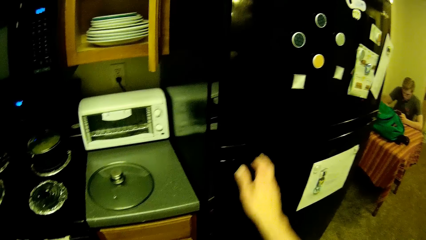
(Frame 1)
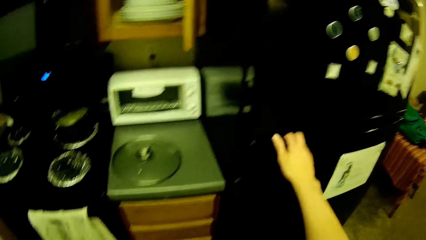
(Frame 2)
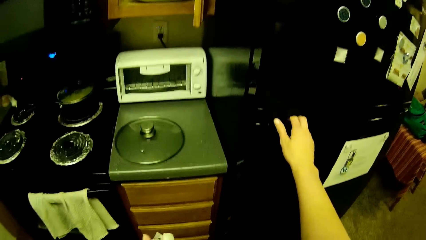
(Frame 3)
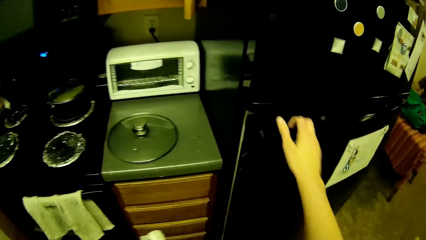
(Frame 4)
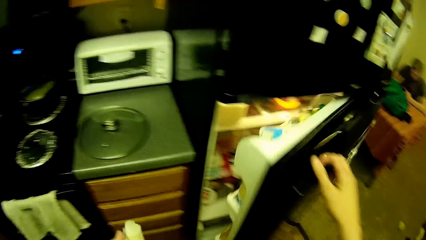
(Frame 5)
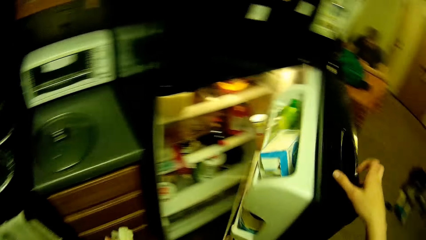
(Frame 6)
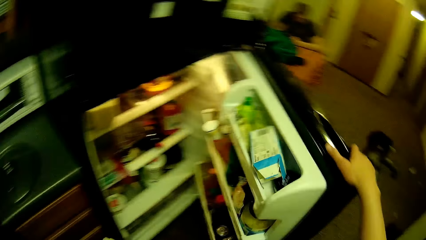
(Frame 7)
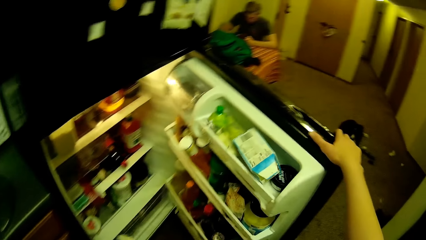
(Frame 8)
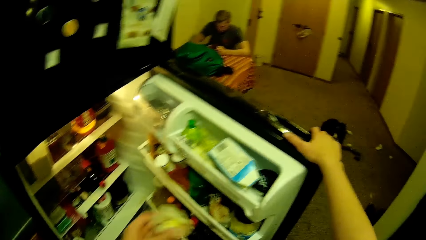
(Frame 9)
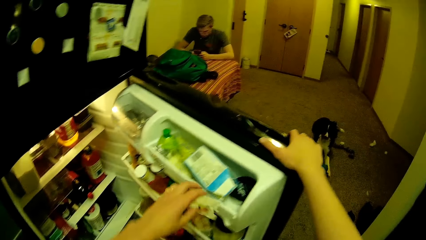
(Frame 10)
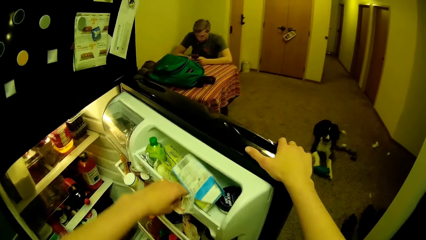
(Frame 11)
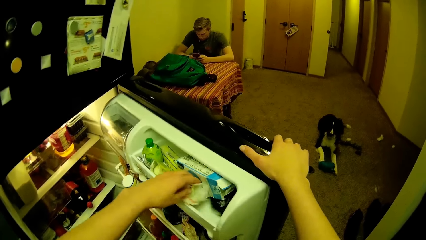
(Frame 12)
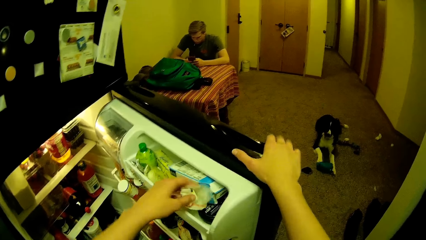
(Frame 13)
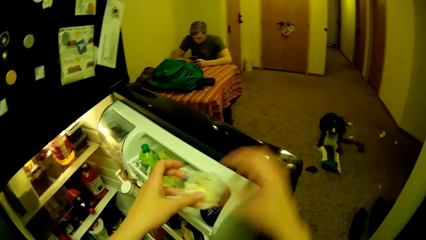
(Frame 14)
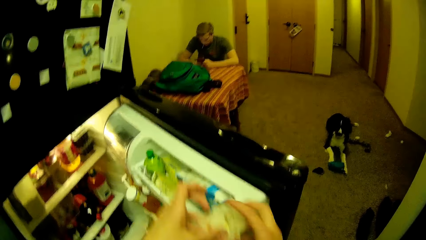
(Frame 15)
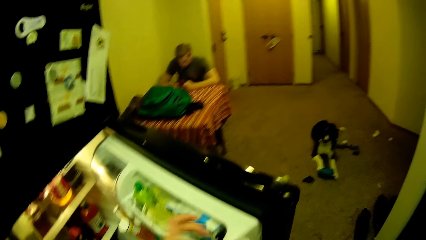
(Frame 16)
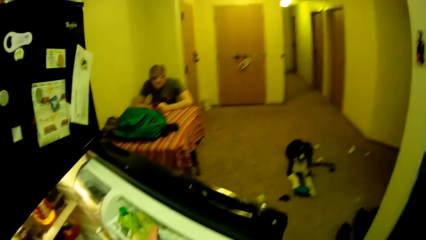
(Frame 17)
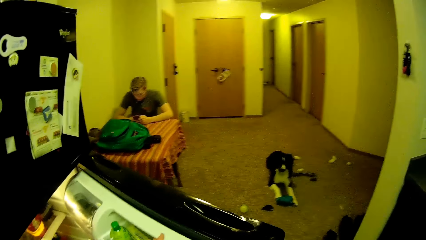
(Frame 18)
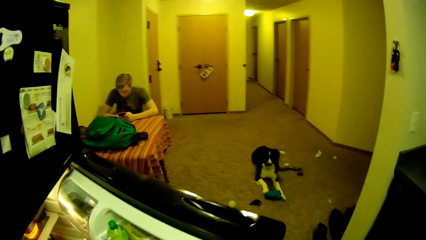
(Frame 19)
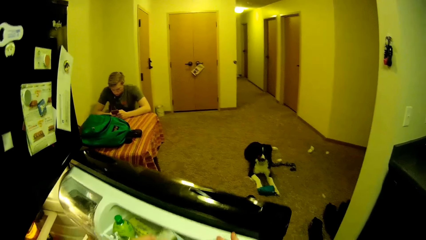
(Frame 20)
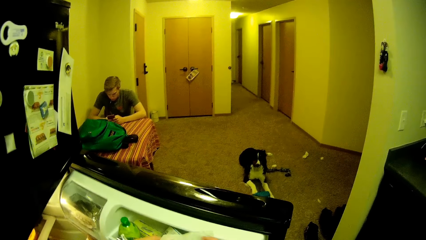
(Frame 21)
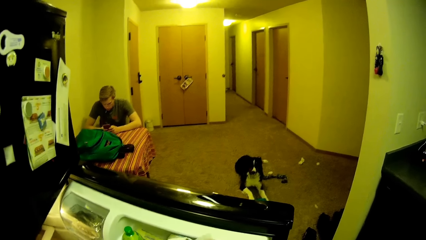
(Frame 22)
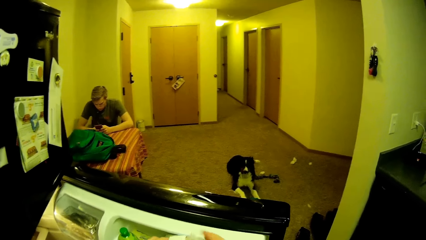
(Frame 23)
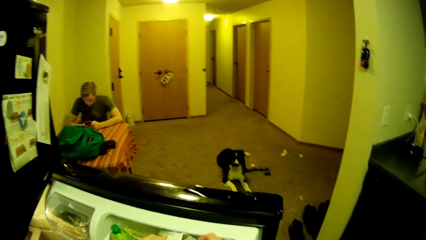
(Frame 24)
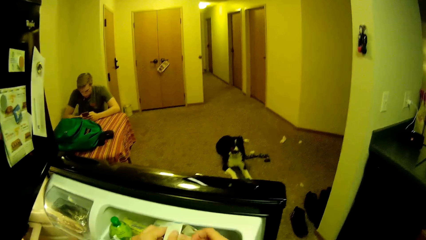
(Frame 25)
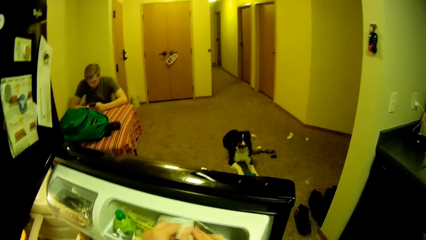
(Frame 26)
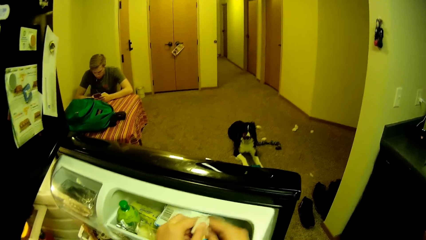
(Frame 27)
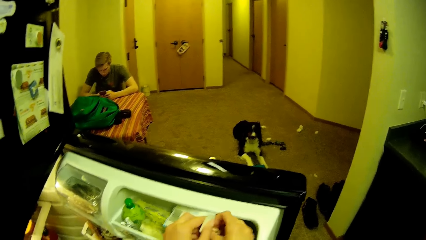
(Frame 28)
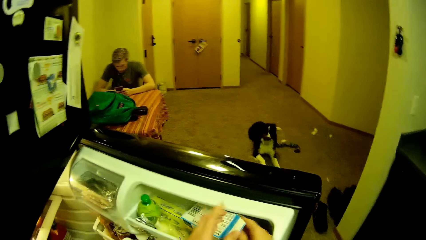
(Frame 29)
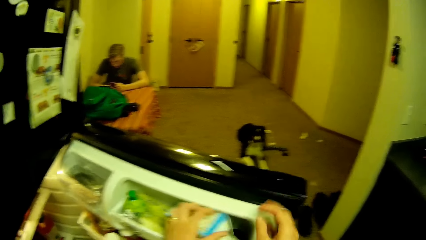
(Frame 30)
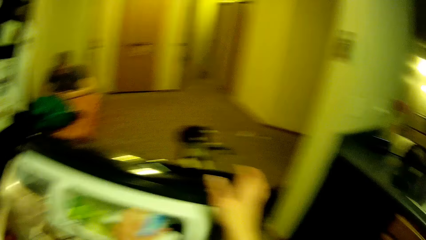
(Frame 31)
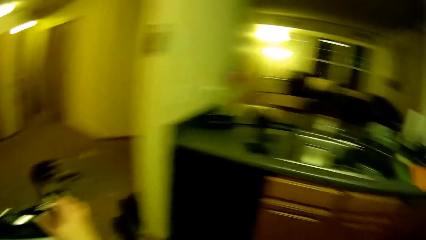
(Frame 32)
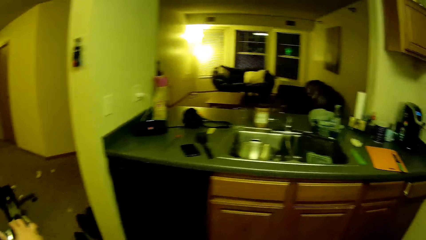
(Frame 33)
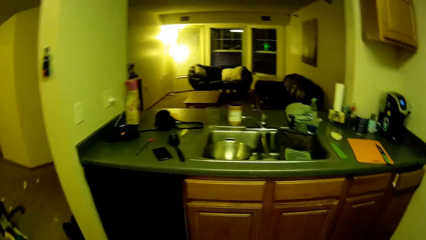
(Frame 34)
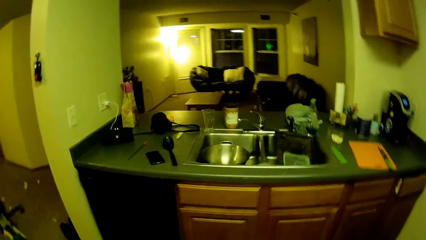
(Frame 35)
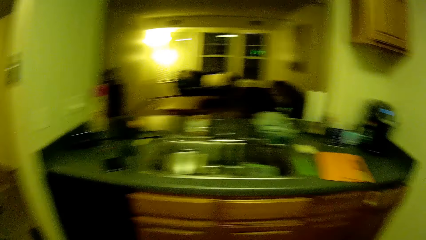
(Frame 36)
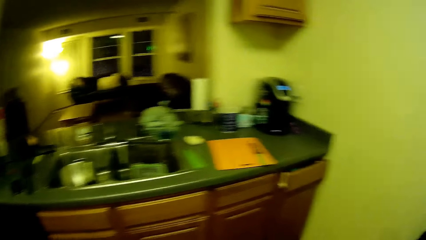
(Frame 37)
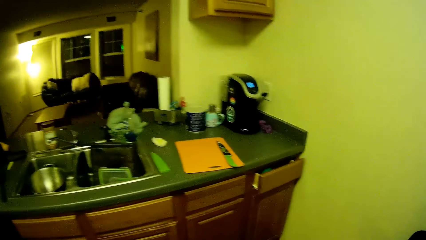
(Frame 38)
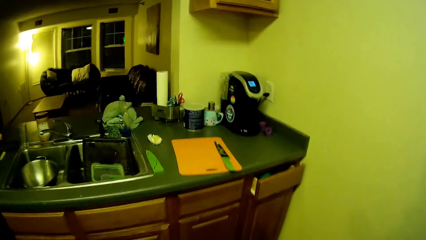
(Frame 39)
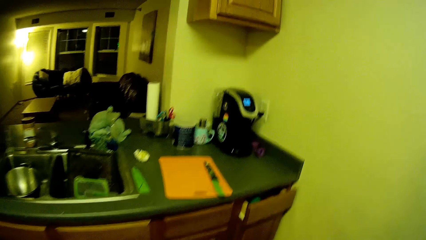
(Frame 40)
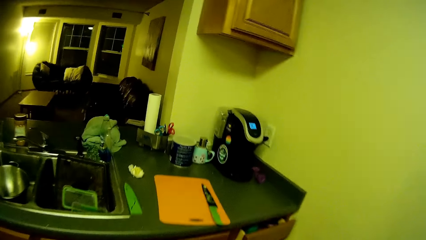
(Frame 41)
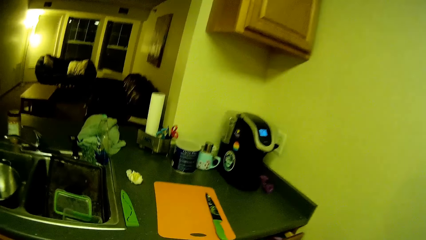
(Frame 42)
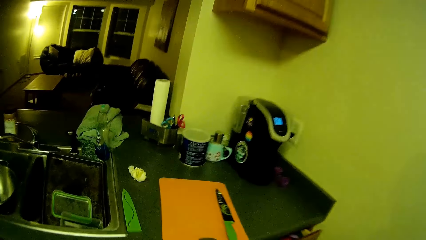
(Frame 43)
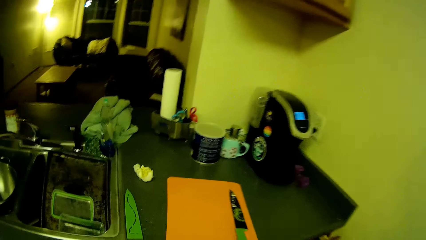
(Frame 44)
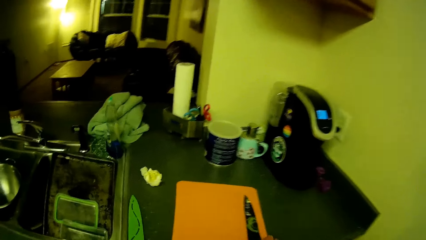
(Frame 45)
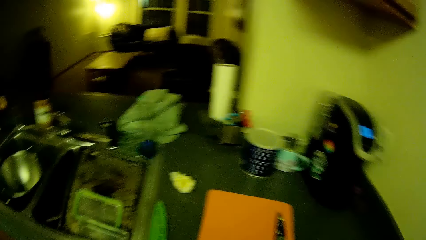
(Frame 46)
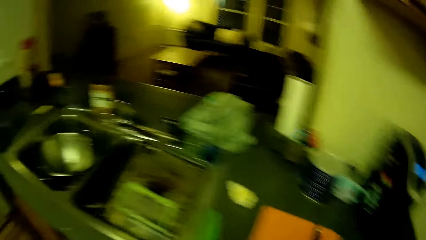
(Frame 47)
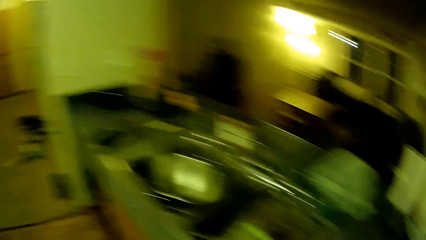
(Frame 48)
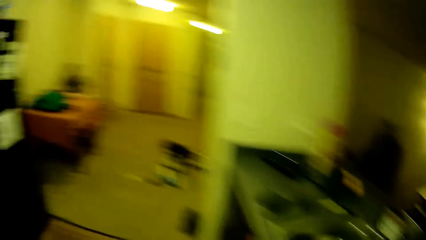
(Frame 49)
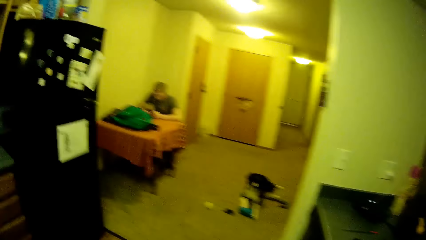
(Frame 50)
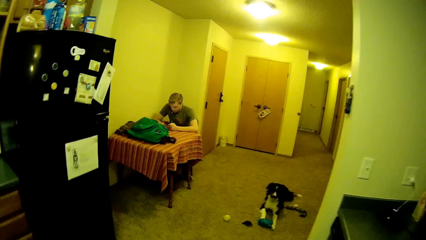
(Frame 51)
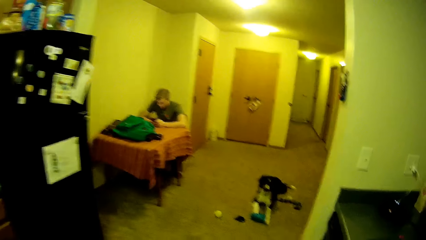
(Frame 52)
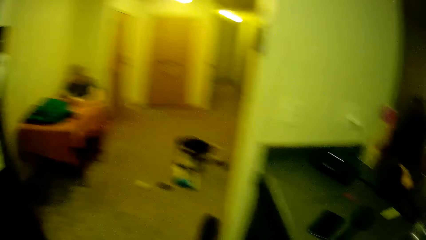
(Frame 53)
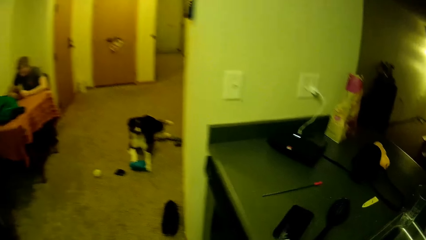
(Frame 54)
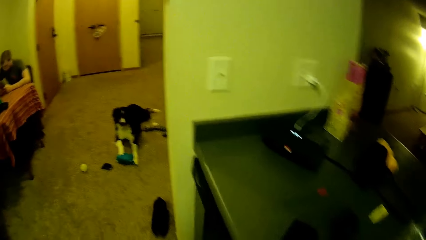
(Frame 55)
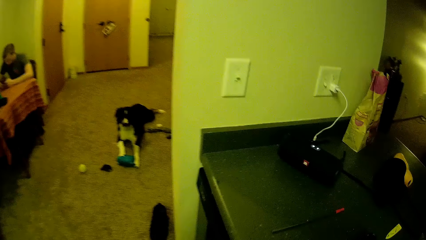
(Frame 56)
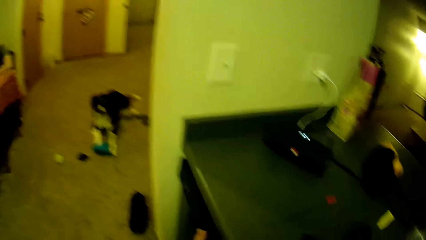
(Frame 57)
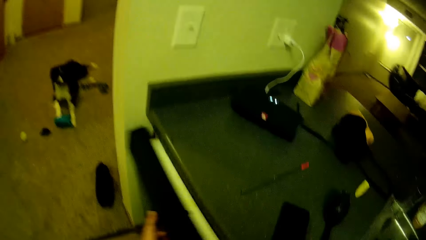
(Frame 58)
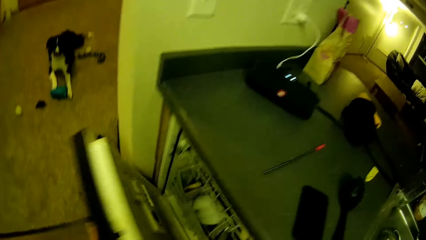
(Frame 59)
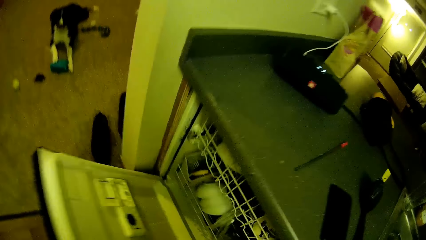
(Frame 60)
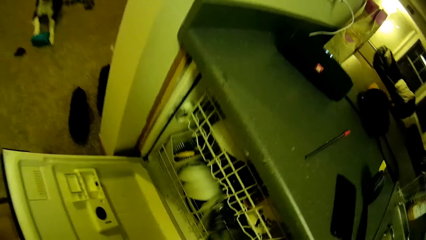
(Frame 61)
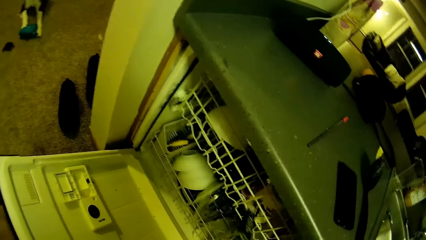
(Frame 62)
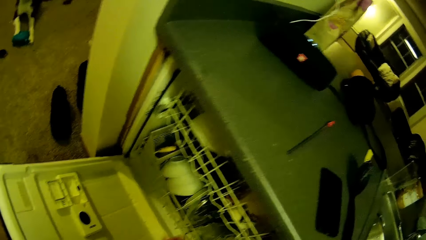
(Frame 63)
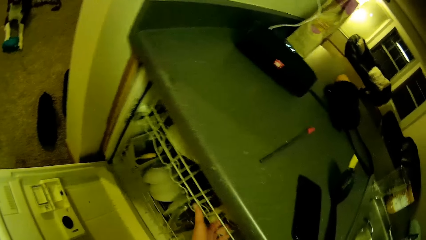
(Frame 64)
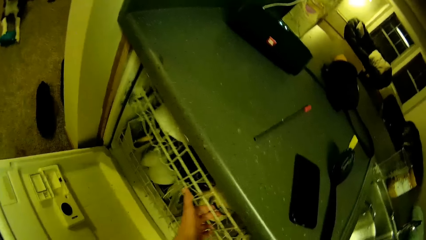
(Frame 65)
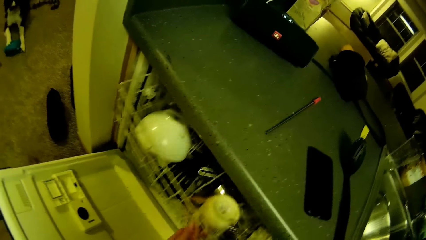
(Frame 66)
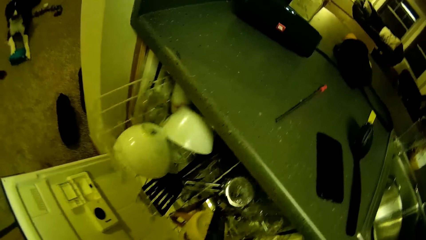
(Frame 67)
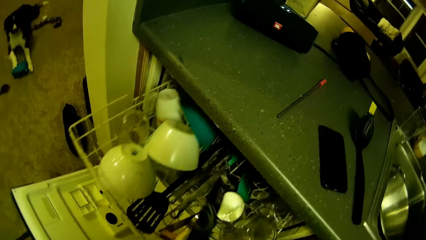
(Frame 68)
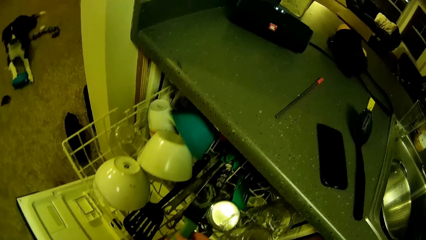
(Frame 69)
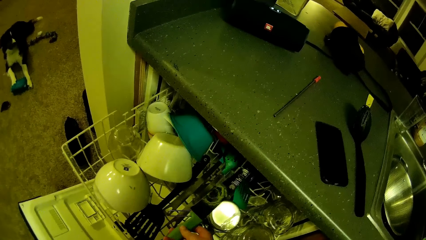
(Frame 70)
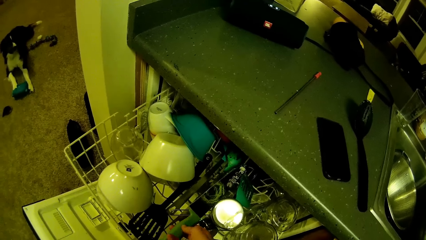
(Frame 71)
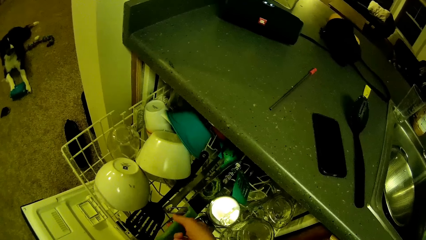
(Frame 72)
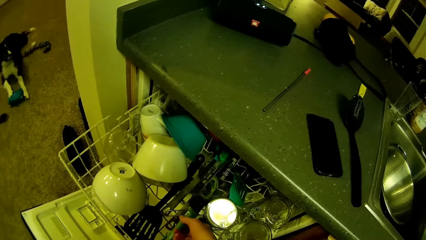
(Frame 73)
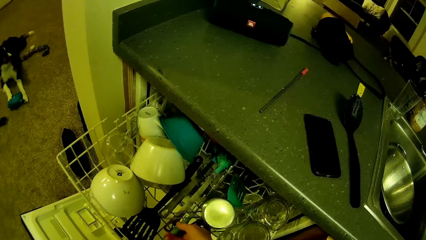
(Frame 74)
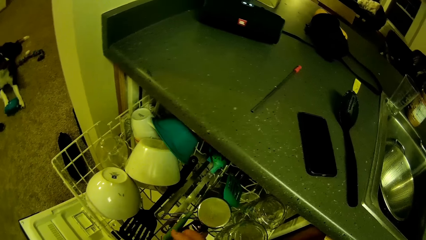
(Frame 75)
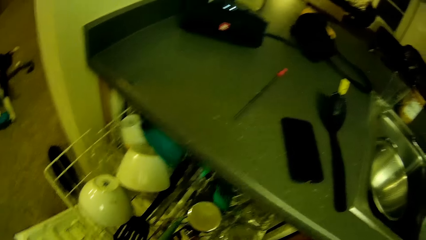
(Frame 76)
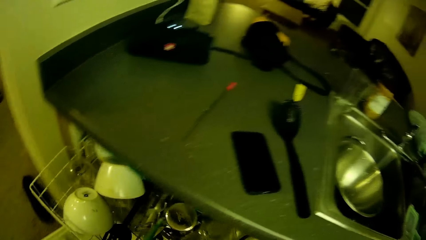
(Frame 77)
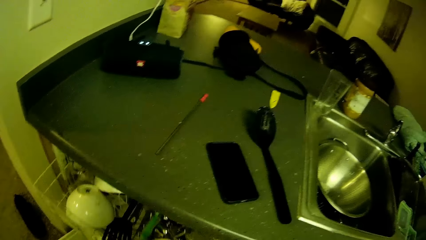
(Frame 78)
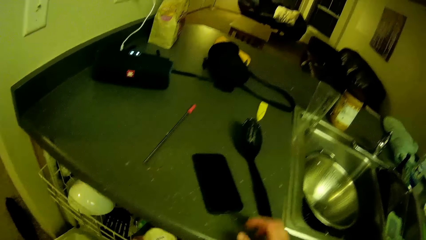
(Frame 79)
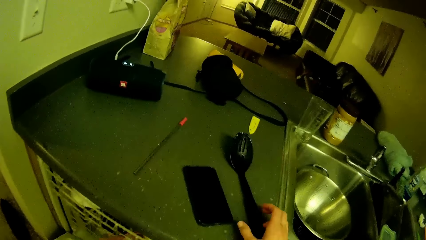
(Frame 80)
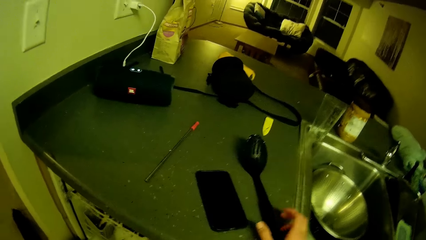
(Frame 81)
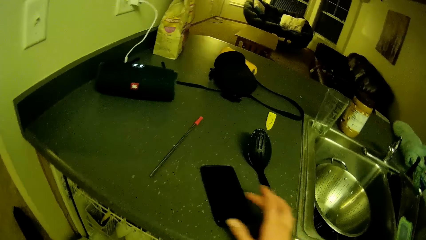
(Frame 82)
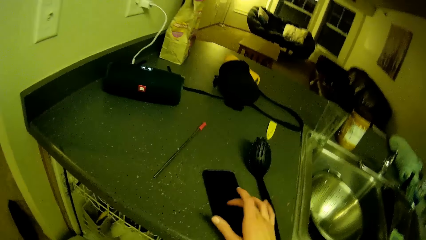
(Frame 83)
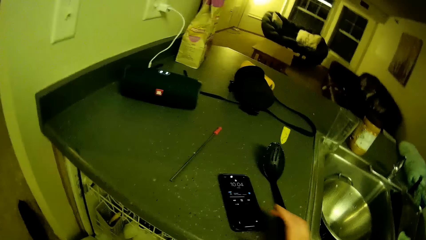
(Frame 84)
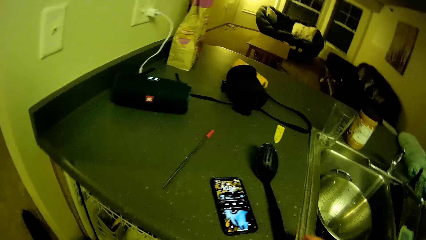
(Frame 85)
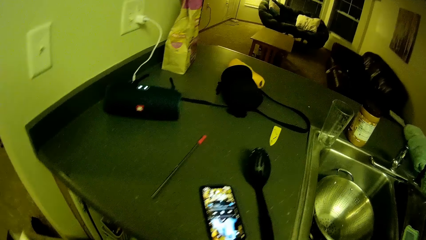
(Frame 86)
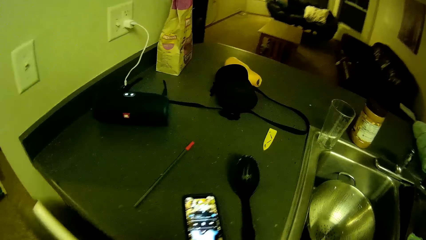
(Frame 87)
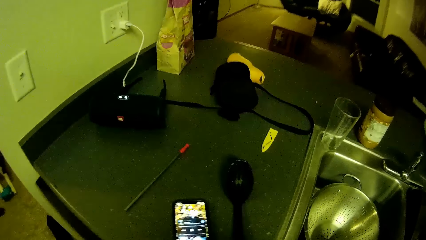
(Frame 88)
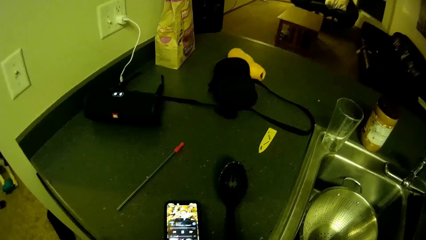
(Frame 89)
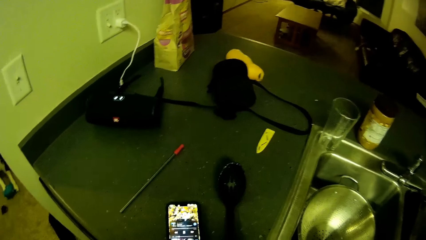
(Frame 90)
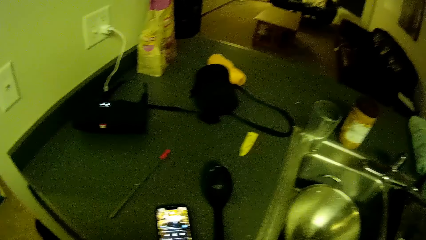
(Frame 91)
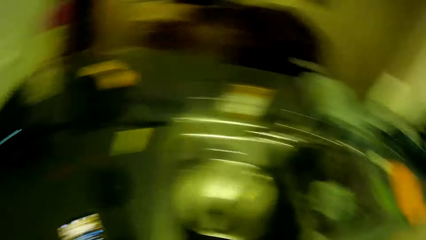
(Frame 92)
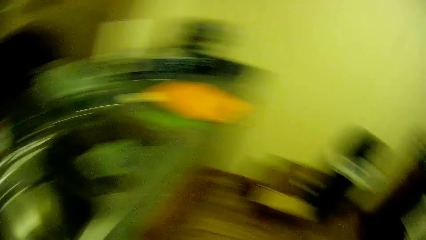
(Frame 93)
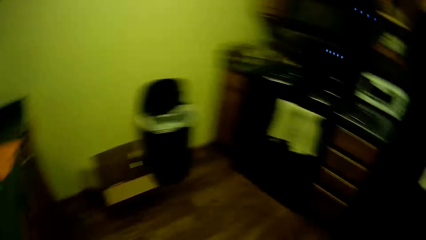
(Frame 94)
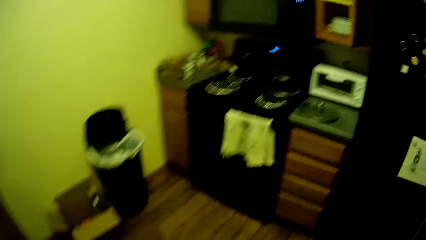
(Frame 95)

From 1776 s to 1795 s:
The camera wearer opens the fridge with her right hand. A person operates on the phone. The camera wearer passes the cheese from her left hand to her right hand. She puts the cheese into a pack in the fridge. She puts her right hand on the door of the fridge. She looks at the dog. She opens a dish rack under the kitchen countertop with her left hand. She pulls out a rack from the dish rack. She holds the rack of glasses. She keeps the knife in the rack. She pushes the rack back into the dish rack. She touches the phone on the kitchen countertop with her right hand. She operates on the phone. She closes the door of the dish rack.
